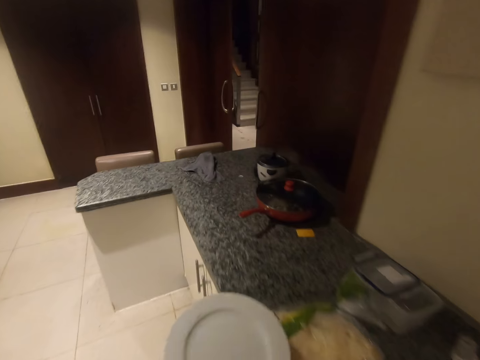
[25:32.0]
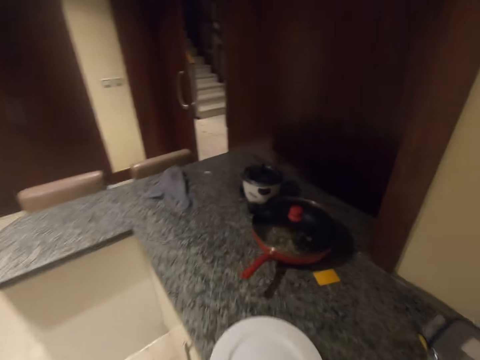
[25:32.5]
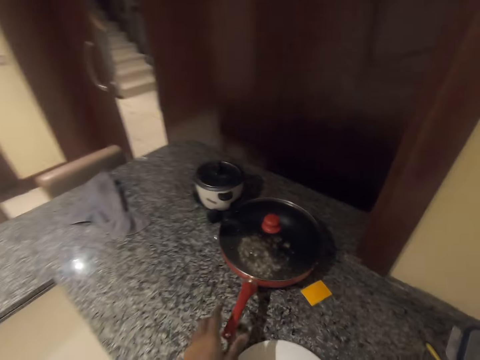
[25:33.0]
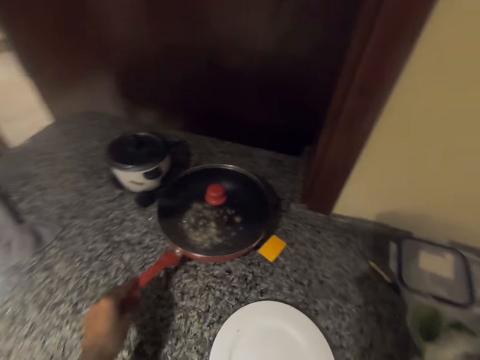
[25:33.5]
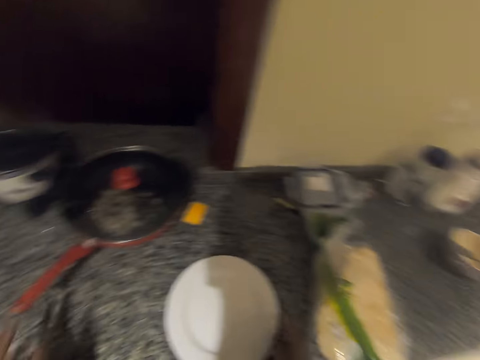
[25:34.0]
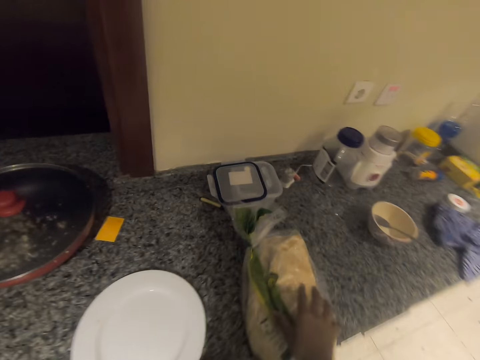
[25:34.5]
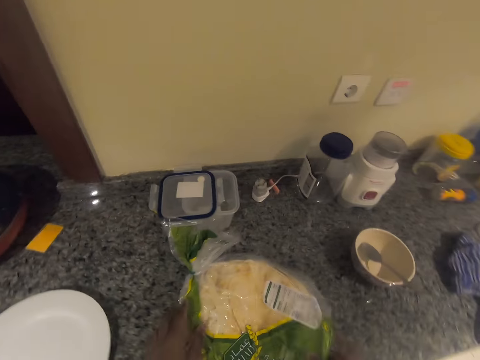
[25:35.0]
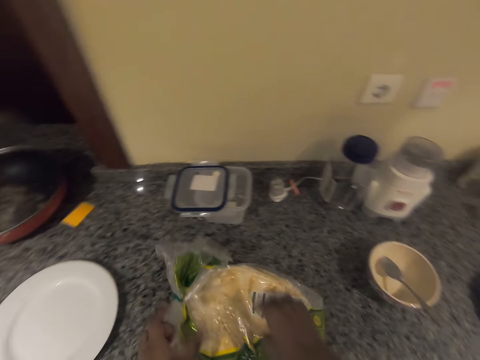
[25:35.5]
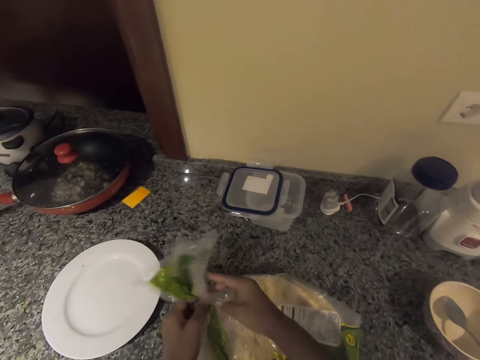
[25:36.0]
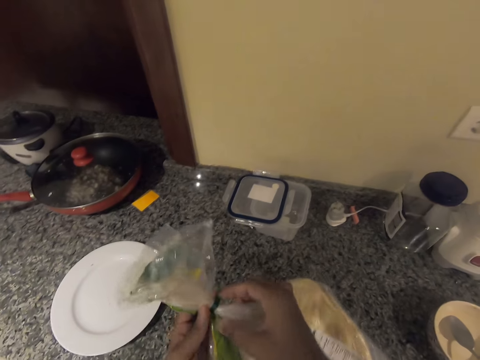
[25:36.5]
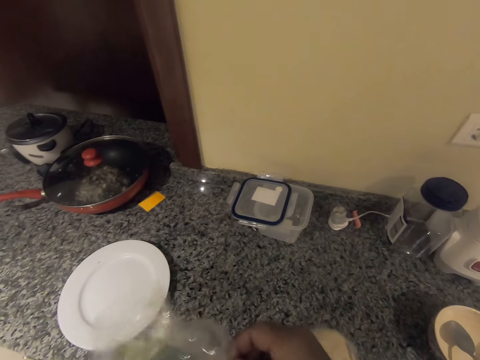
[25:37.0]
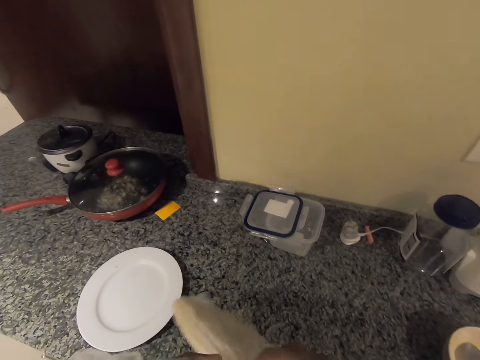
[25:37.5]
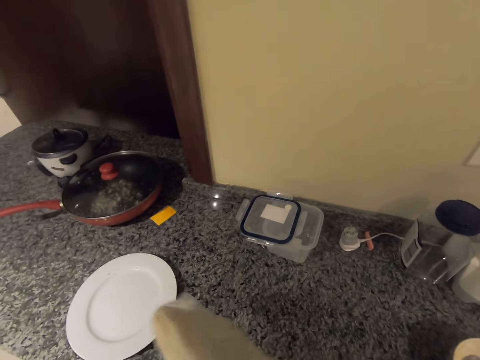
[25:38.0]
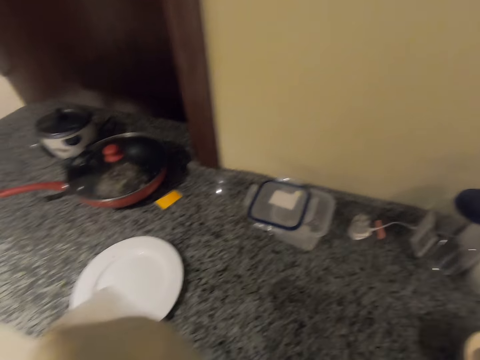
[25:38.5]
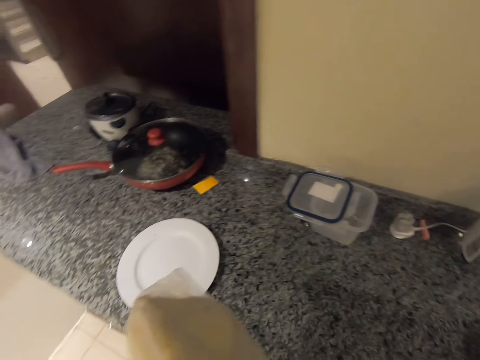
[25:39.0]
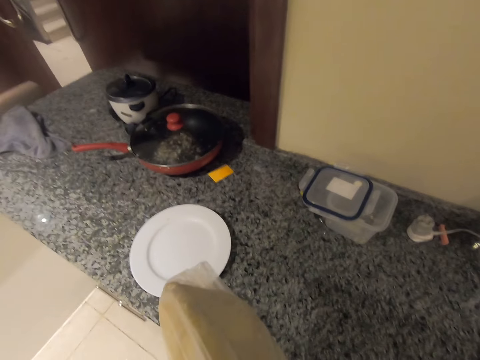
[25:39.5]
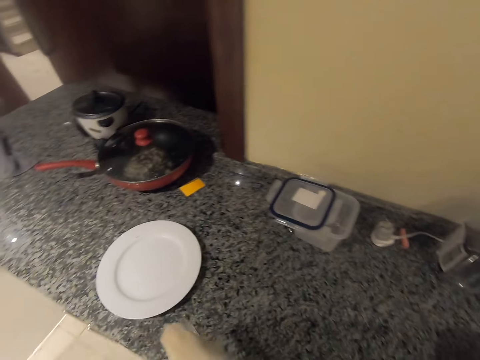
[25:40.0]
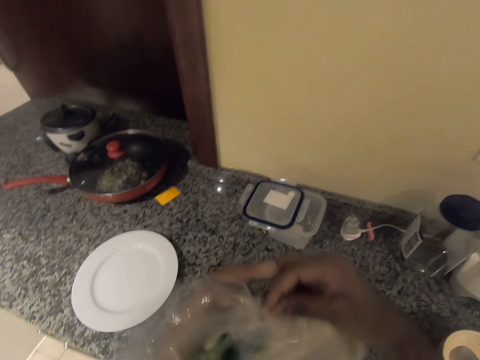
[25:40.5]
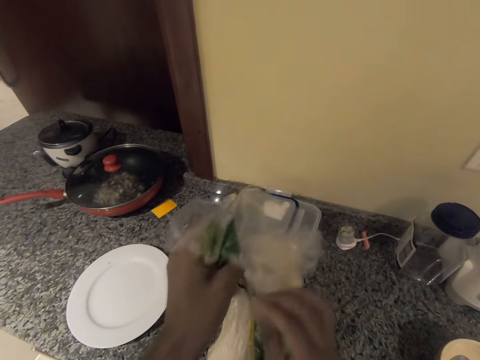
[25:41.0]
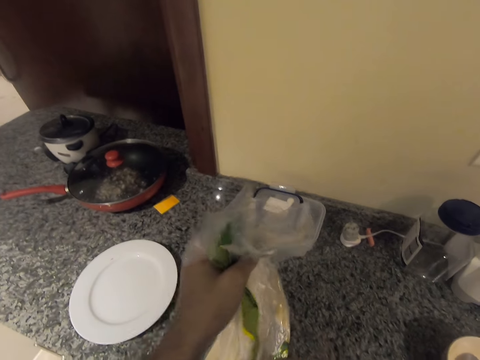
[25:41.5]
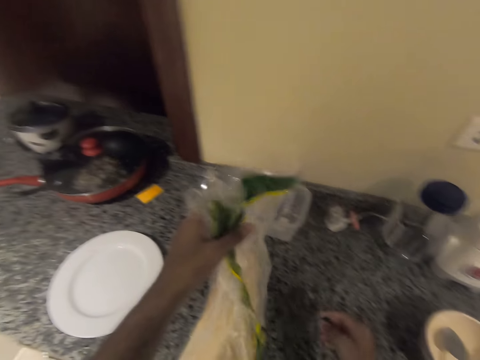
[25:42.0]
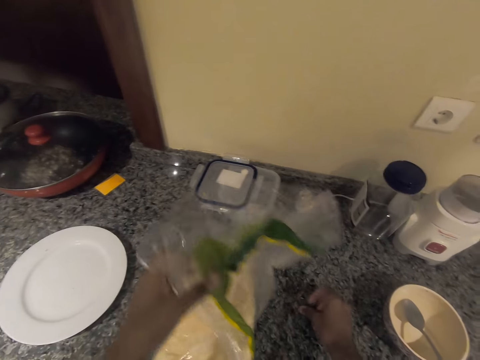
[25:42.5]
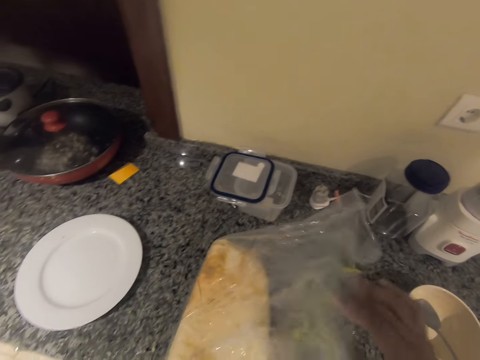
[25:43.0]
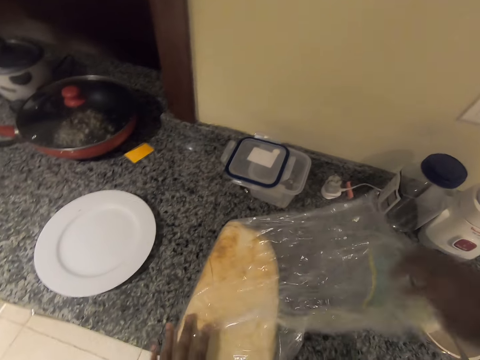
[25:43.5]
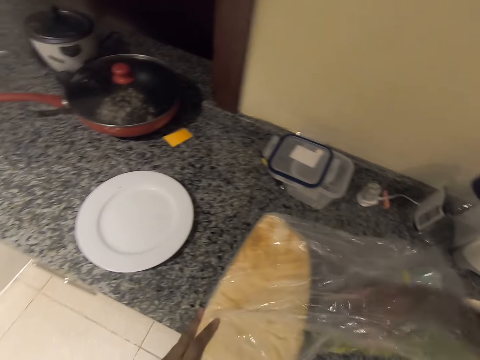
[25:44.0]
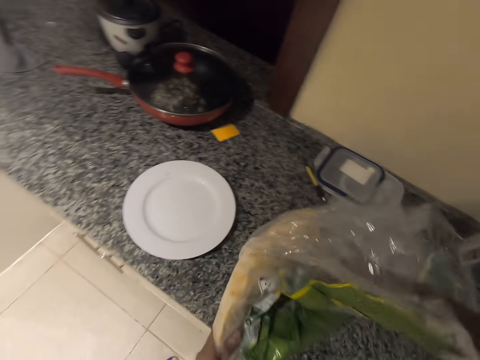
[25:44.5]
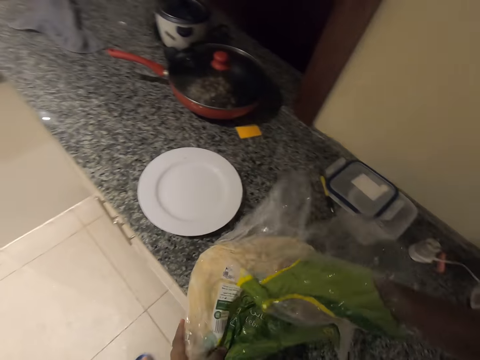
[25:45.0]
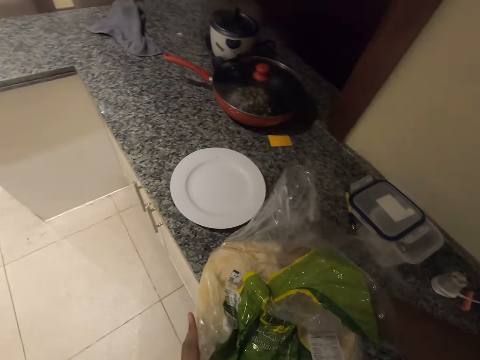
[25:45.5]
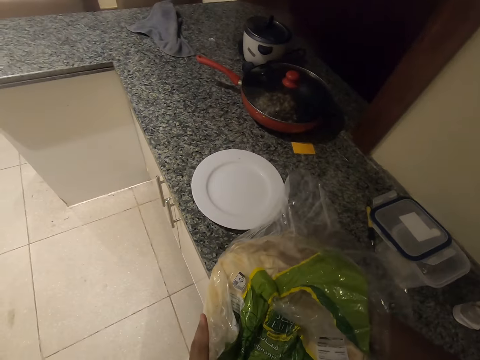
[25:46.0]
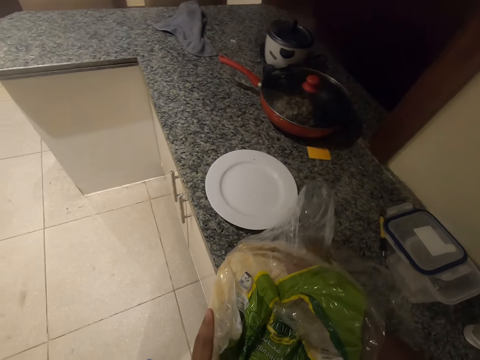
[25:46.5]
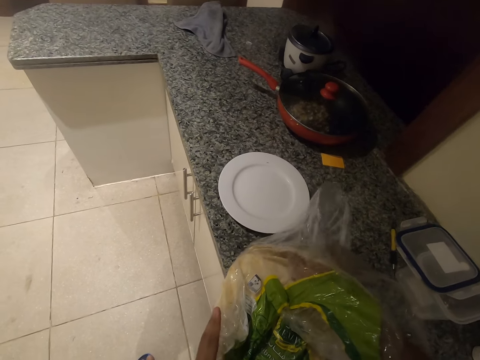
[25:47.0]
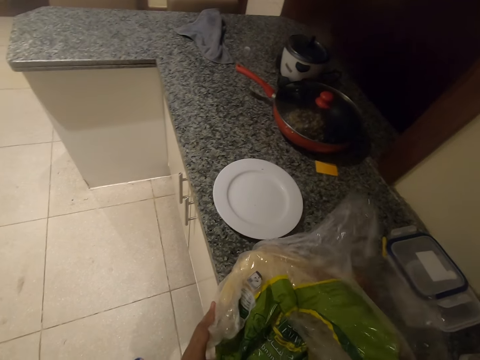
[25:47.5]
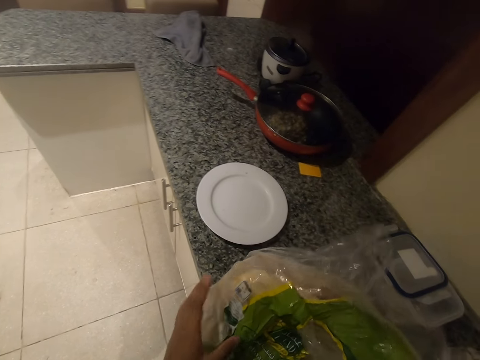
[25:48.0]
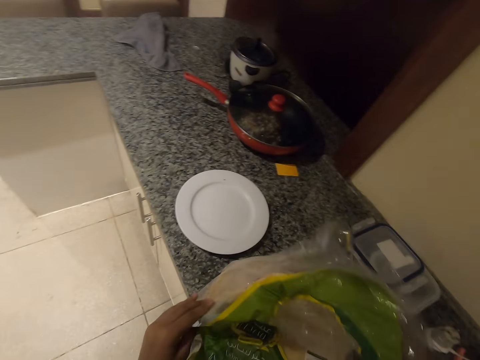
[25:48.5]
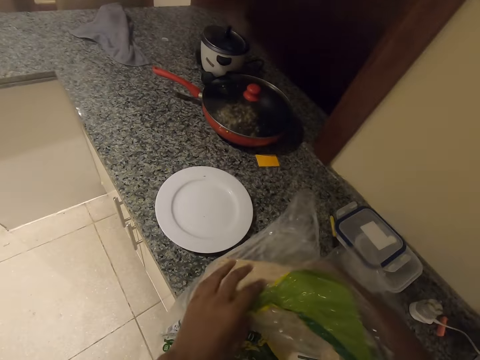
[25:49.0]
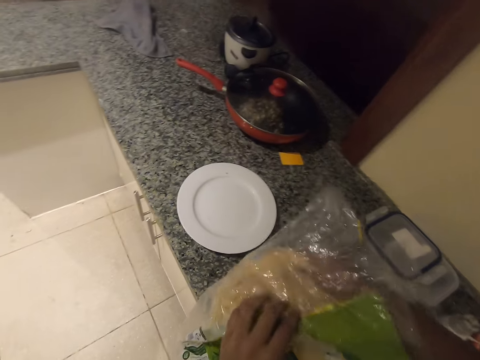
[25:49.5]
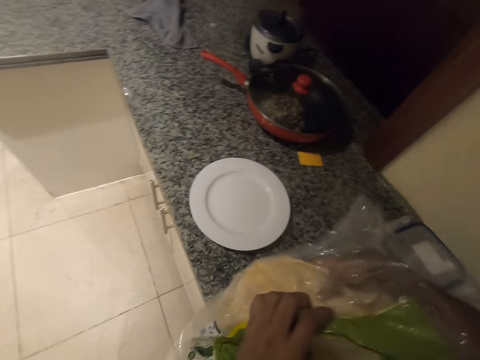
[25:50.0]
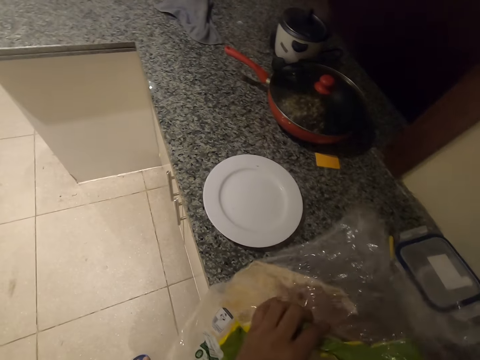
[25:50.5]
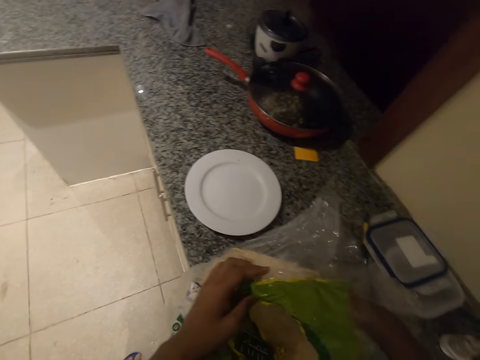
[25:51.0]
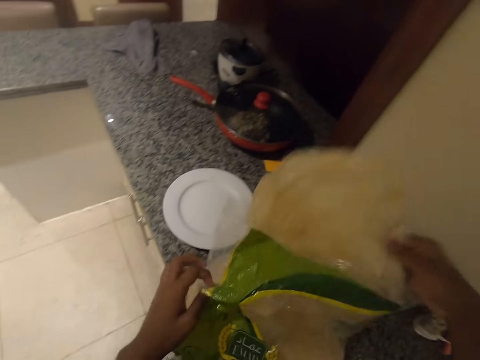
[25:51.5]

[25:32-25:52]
The camera wearer drops the plate on the kitchen countertop with his left hand. He moves a fry pan on the kitchen countertop with his left hand. He holds the bread. He unwraps the polythene bag of roti with both hands. He flips the bread. He removes the bread from the polythene. He picks up a slice of roti from the bag with his right hand.

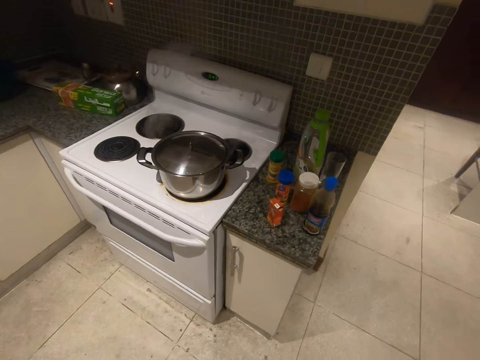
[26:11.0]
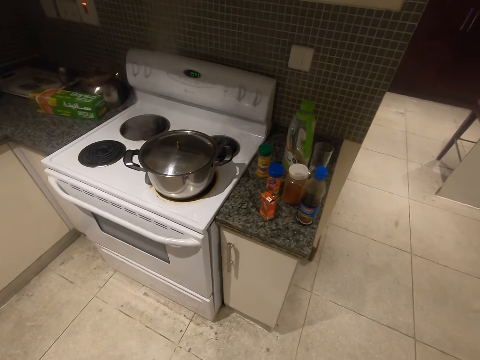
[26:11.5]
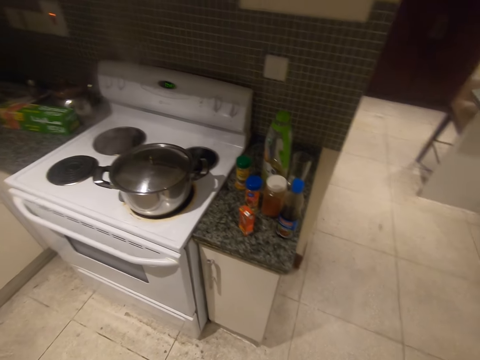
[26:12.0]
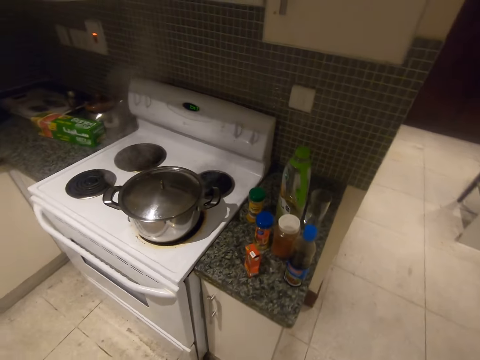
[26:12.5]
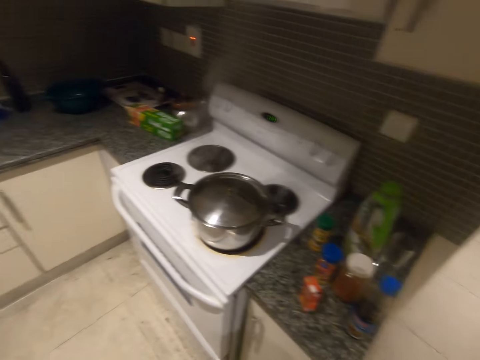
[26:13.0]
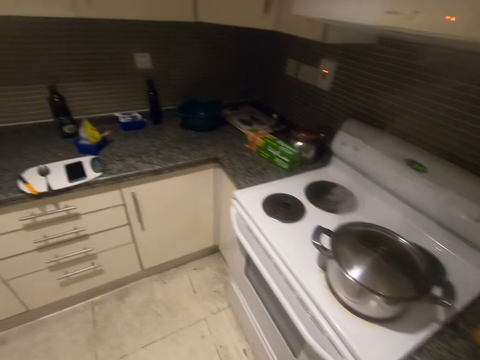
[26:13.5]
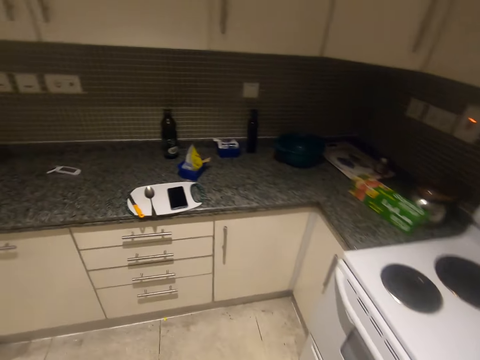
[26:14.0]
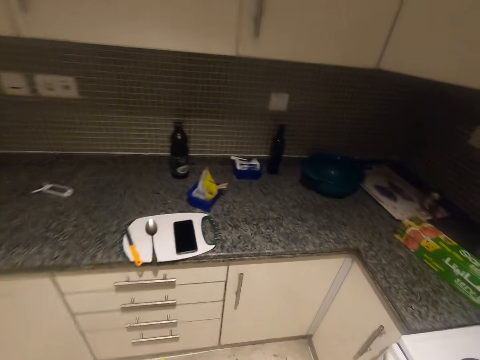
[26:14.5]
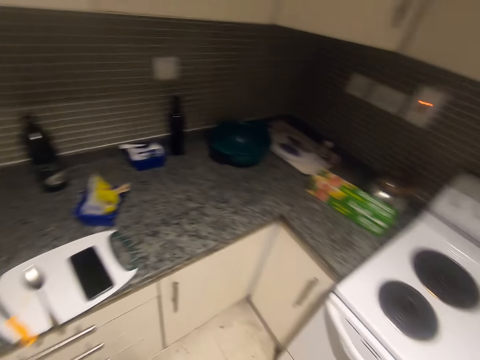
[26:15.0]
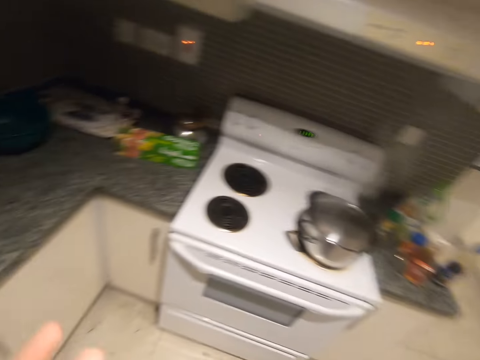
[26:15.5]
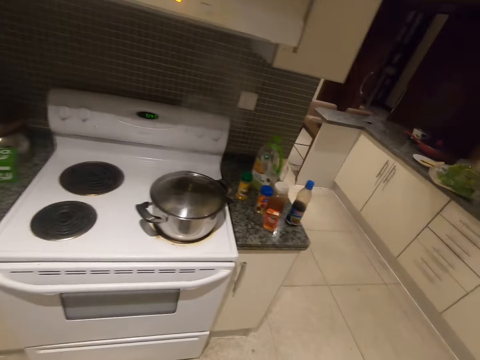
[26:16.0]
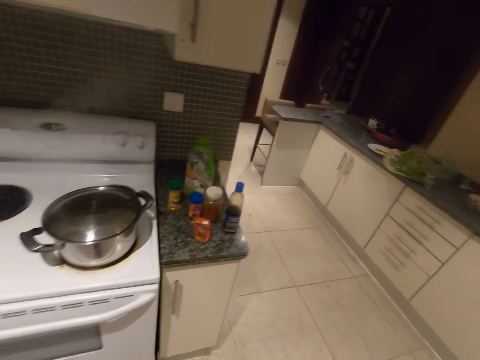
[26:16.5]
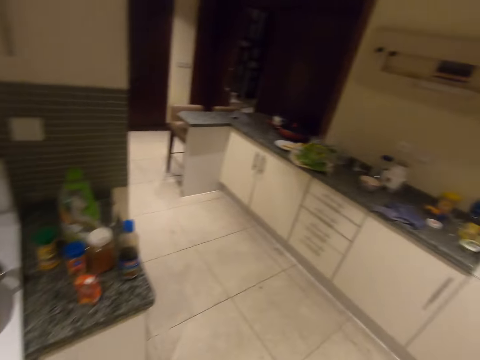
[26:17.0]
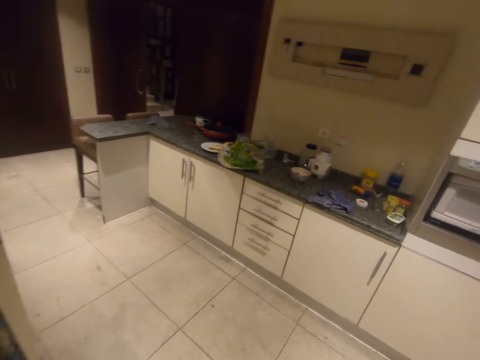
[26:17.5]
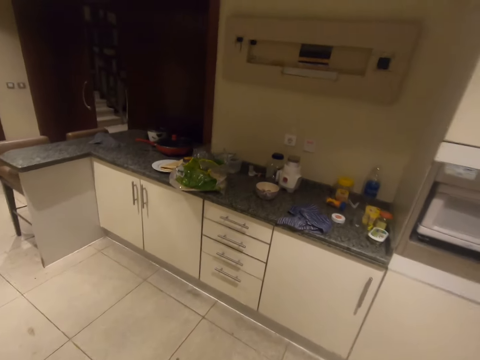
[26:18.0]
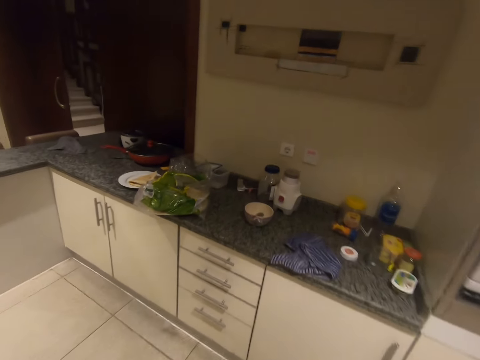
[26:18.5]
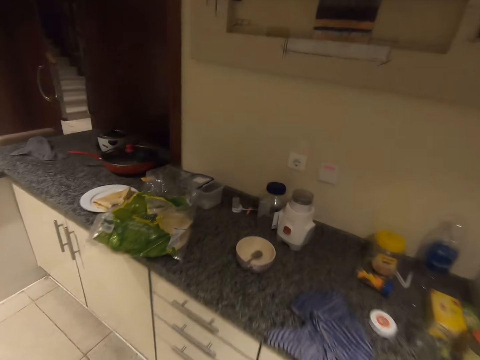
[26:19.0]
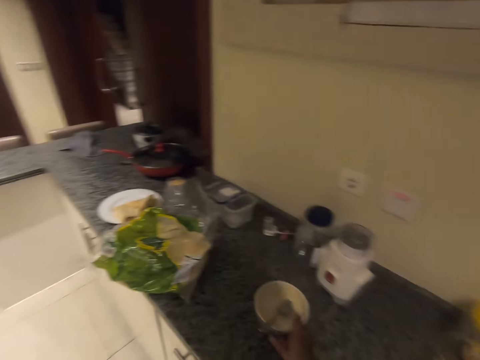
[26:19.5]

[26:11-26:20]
The camera wearer looks around the room. They walk in the room.
